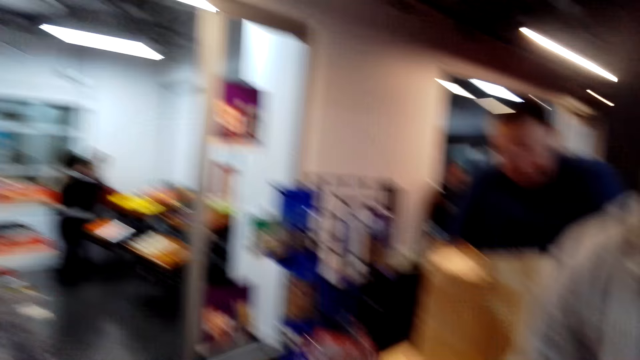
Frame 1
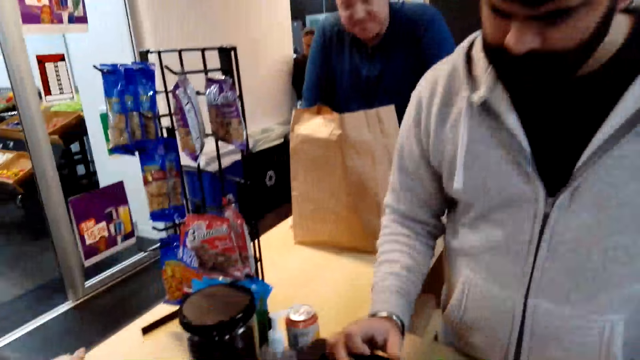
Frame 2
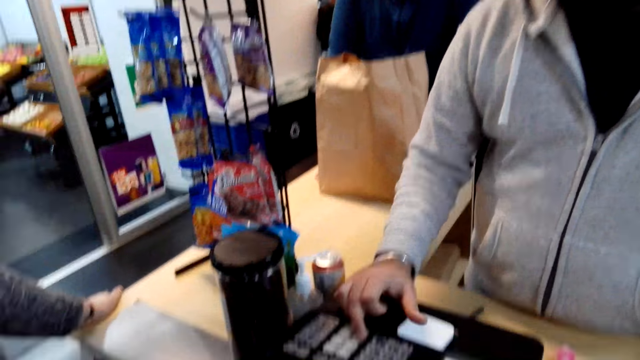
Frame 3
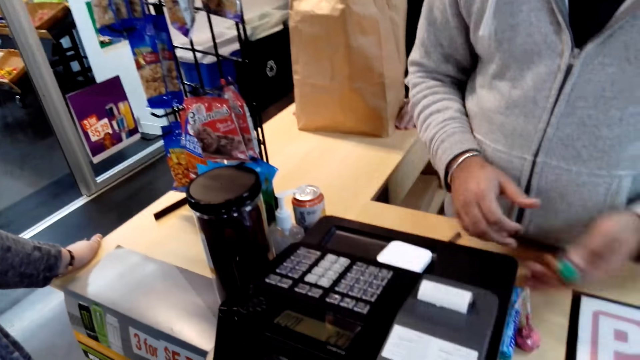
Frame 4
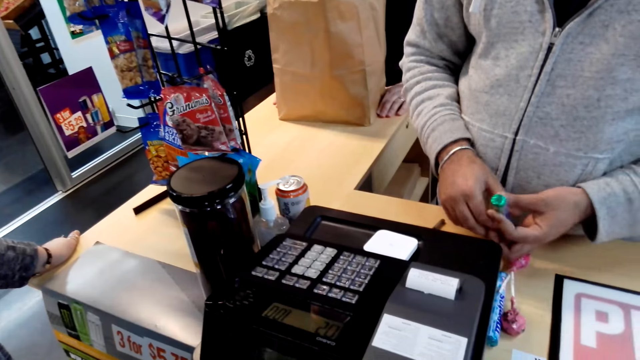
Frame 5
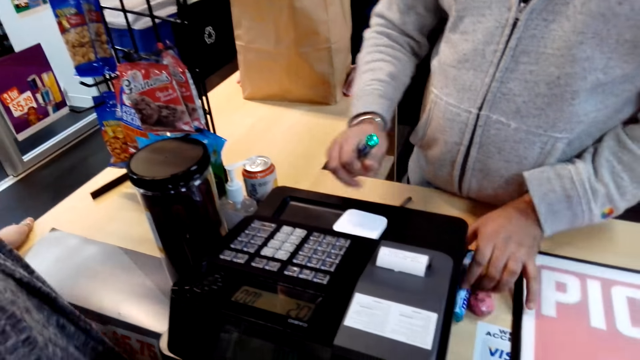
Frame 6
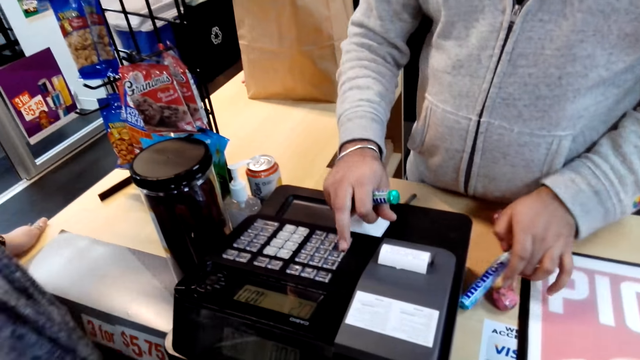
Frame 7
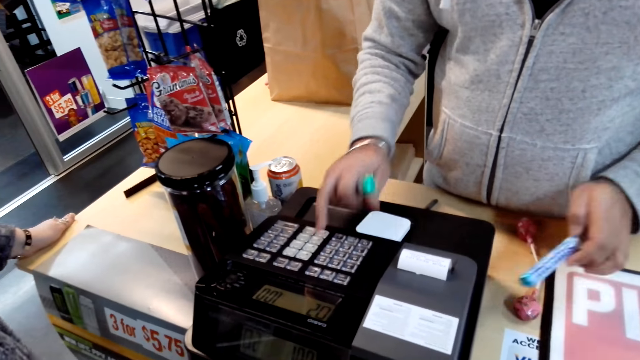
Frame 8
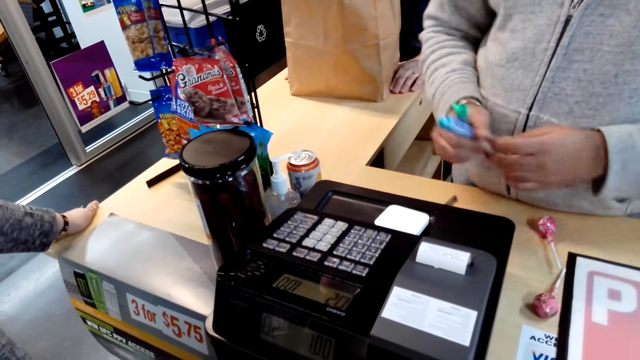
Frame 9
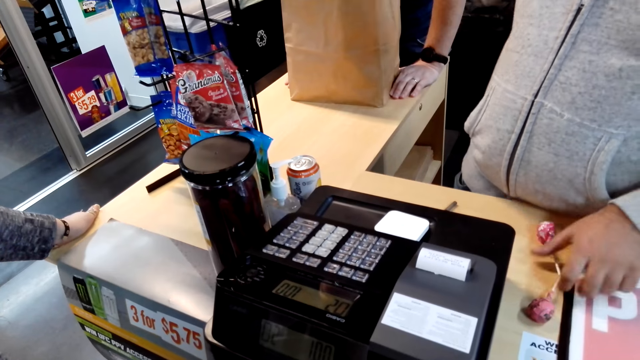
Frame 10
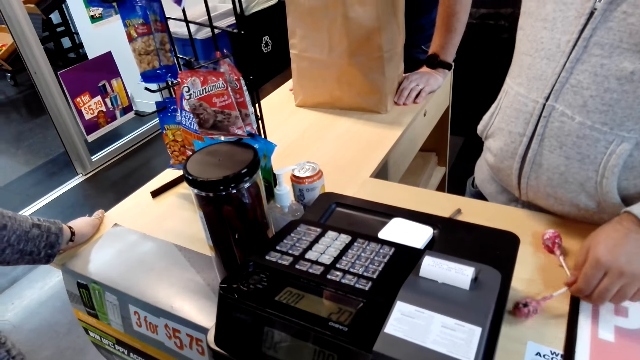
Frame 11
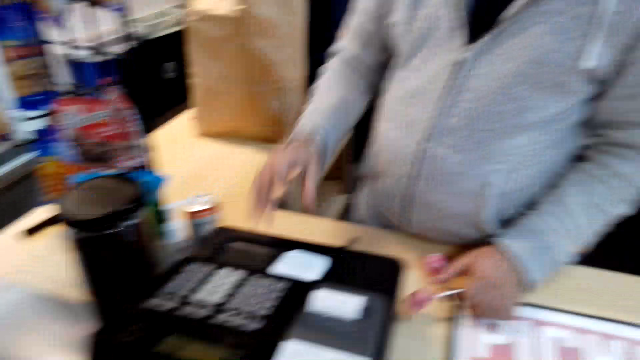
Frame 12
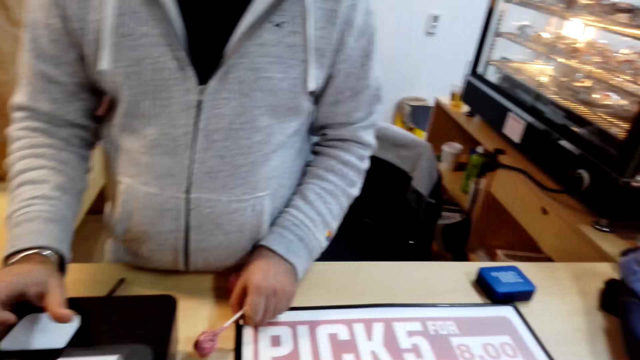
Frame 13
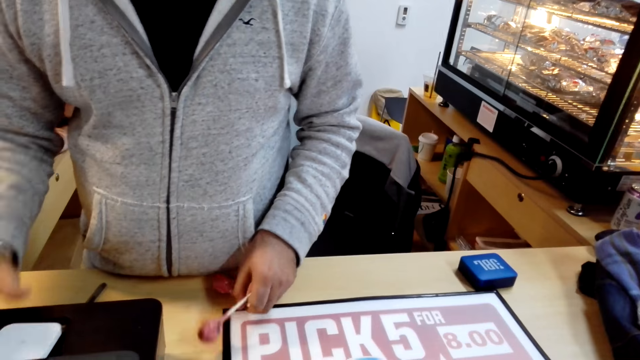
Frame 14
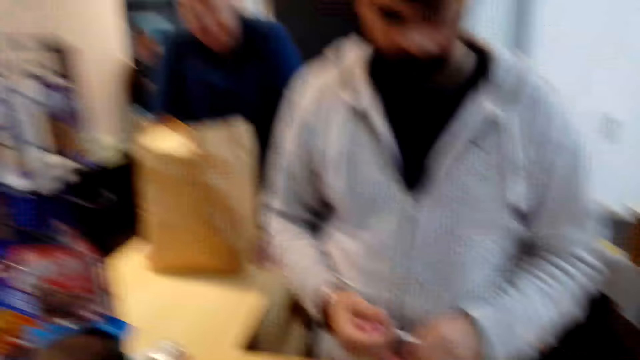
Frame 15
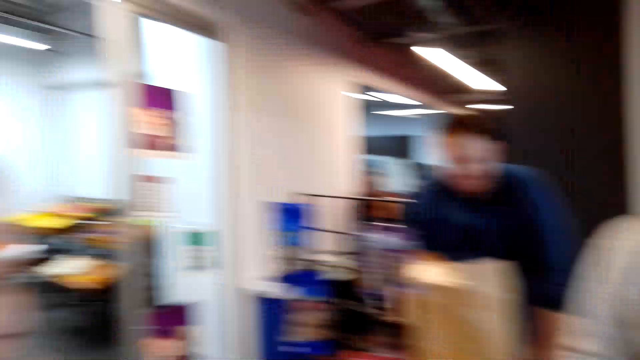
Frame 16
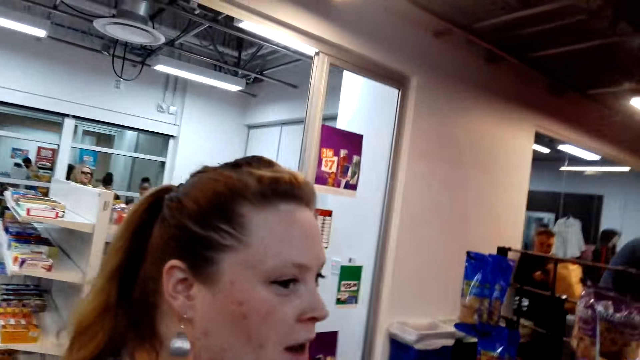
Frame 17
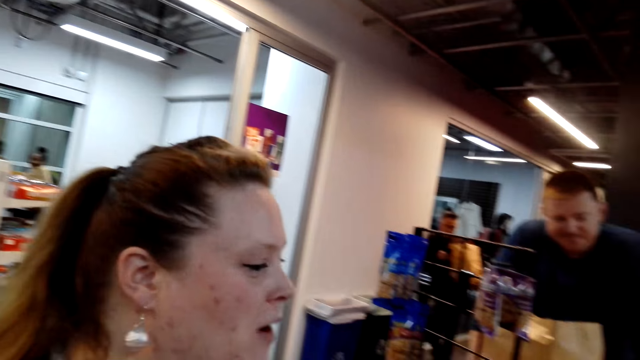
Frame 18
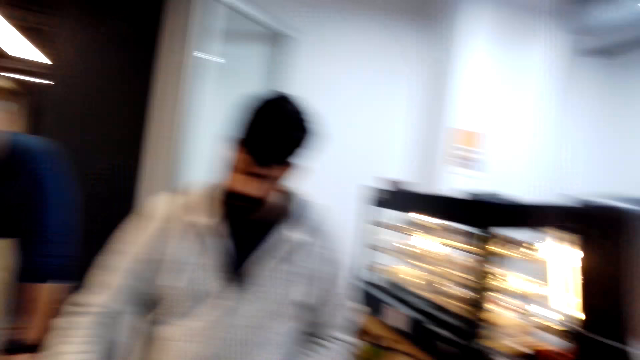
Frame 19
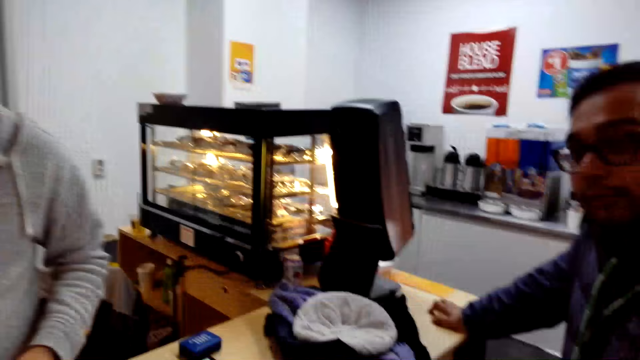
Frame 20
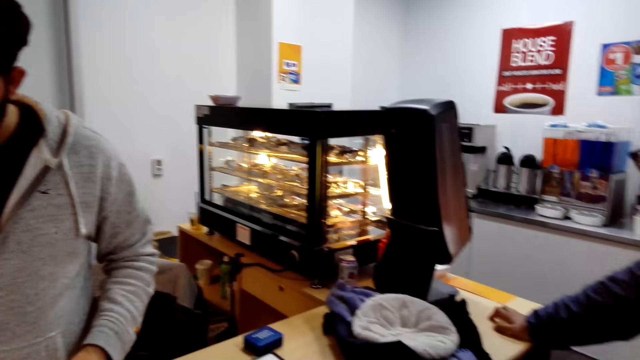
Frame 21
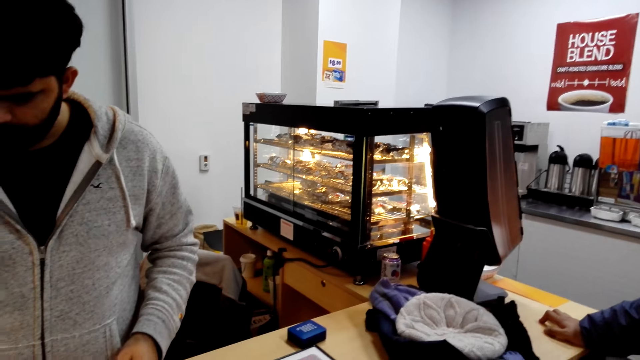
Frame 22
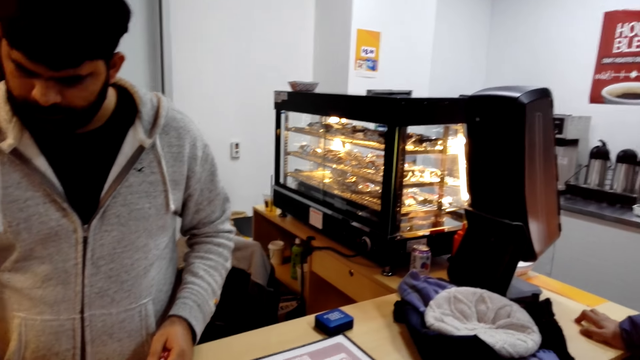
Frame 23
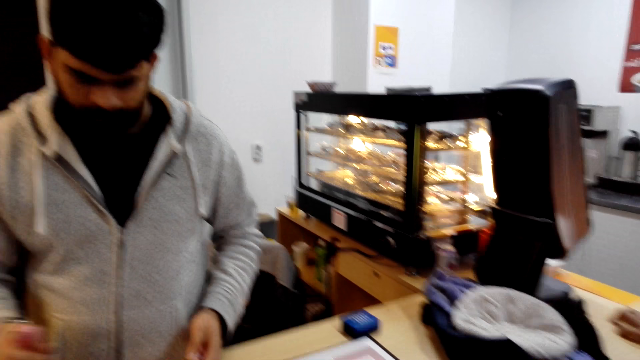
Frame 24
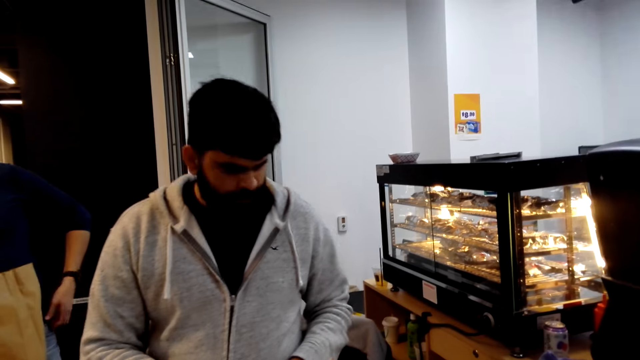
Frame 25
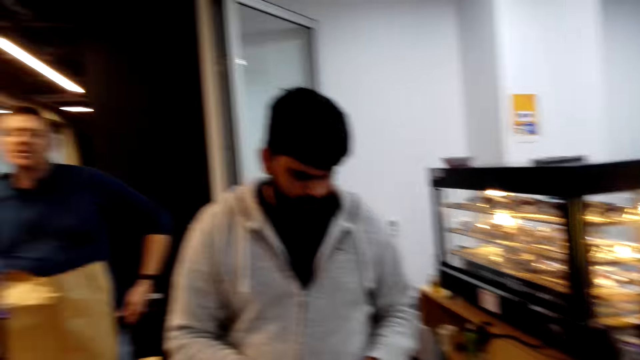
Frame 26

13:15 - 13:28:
The man presses the counter machine, picks lollipops, and presses the counter machine. The woman dialogues with another man.

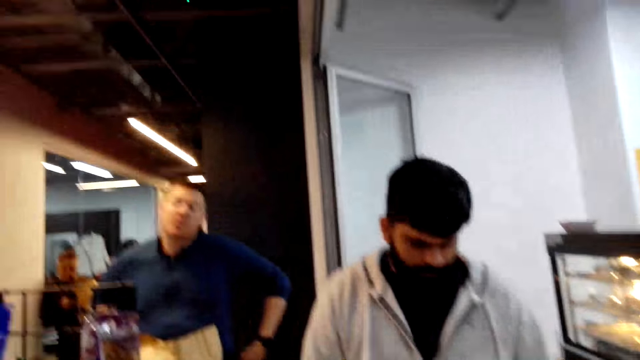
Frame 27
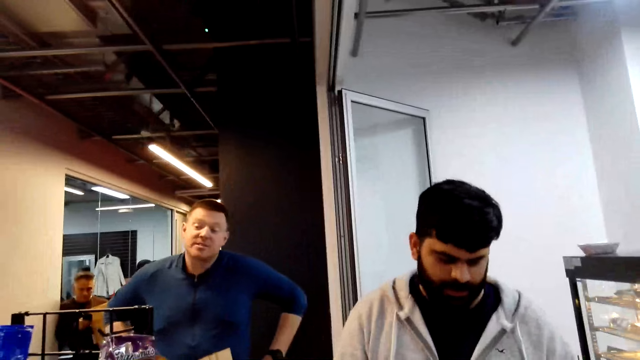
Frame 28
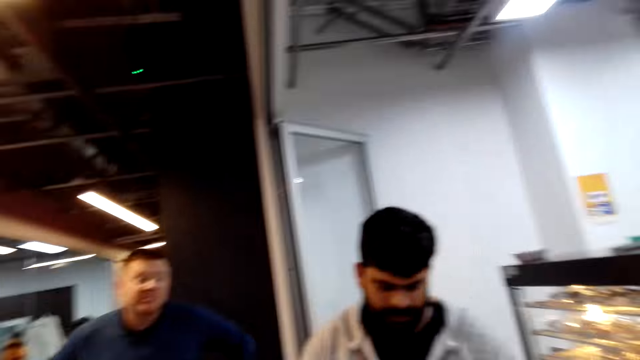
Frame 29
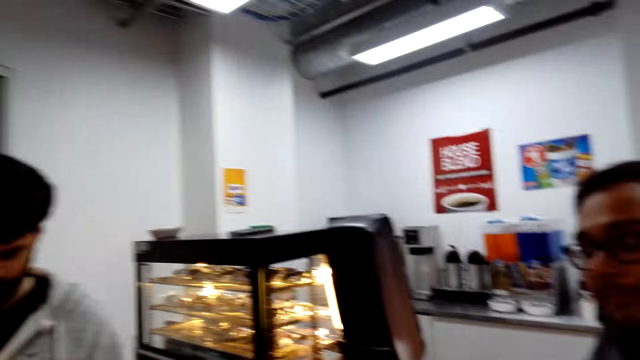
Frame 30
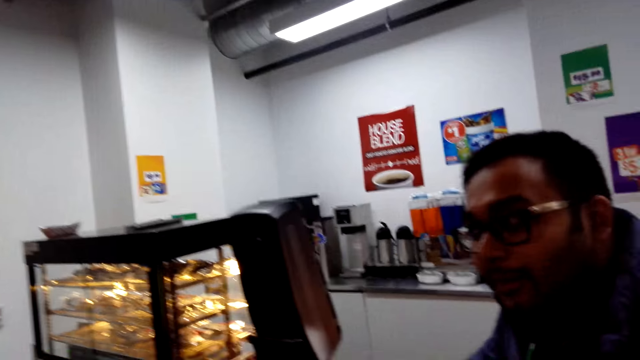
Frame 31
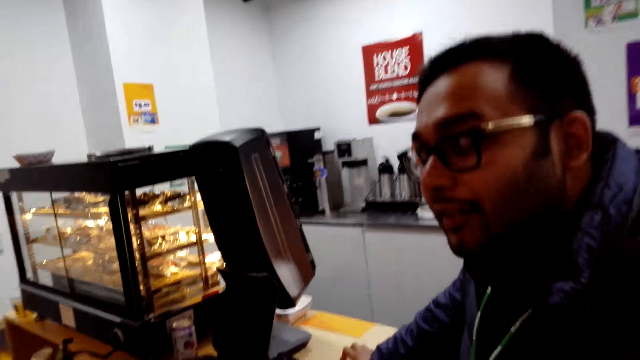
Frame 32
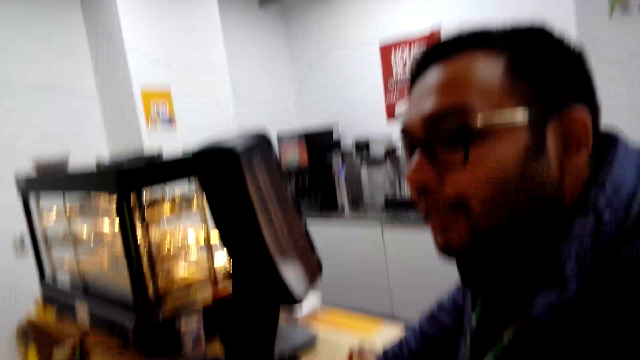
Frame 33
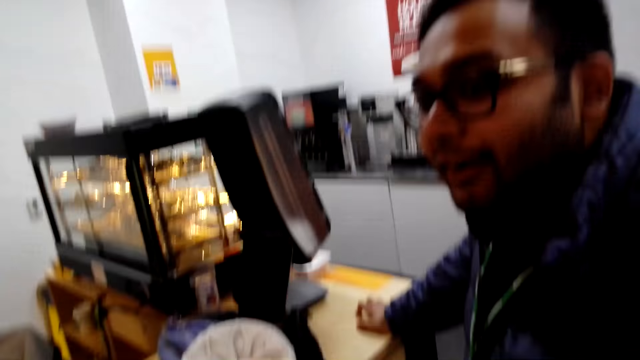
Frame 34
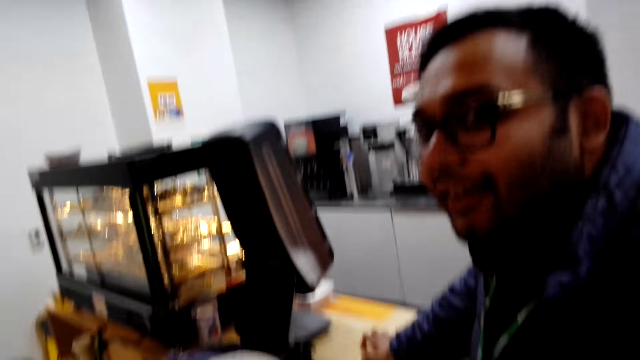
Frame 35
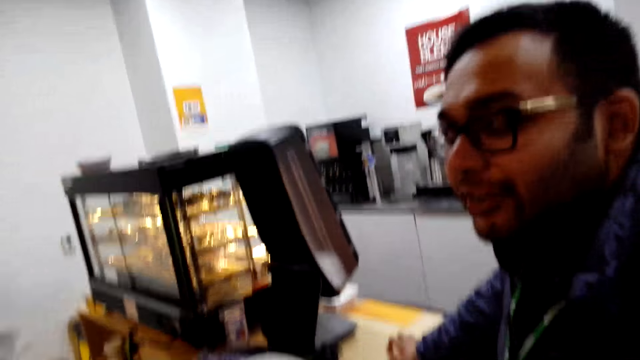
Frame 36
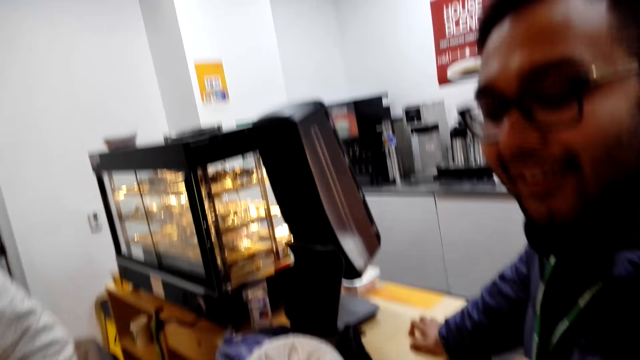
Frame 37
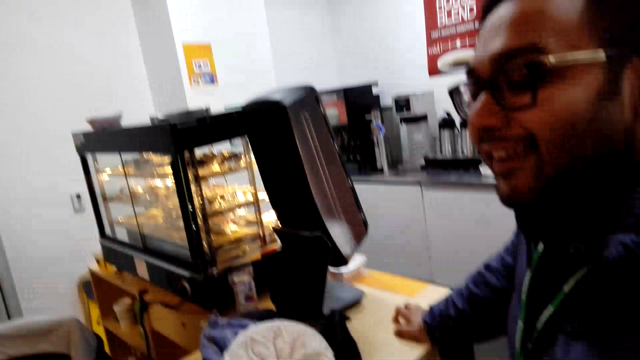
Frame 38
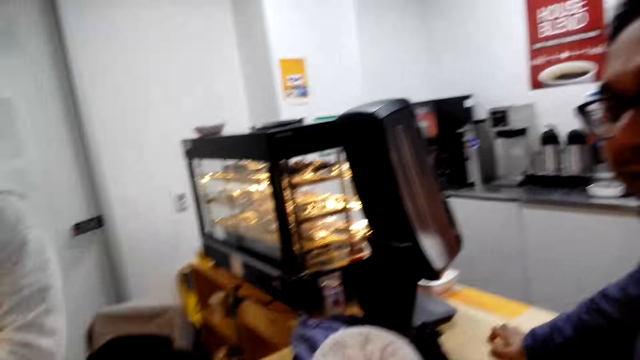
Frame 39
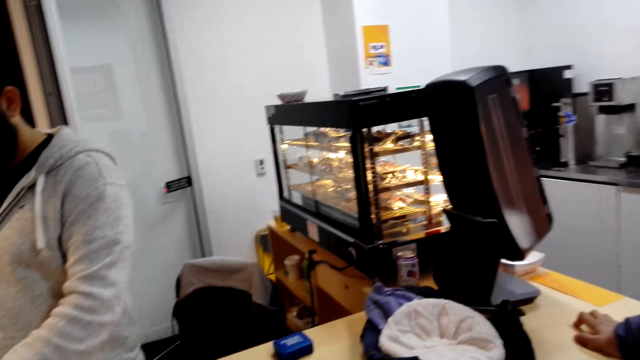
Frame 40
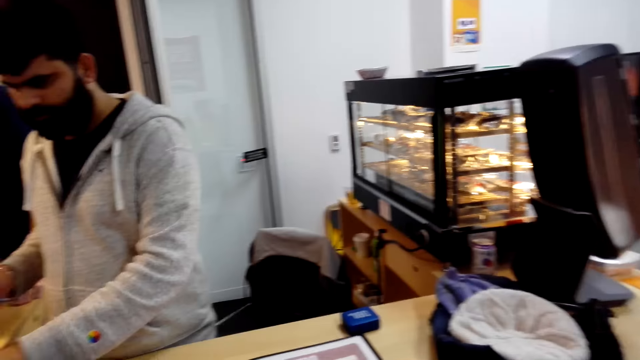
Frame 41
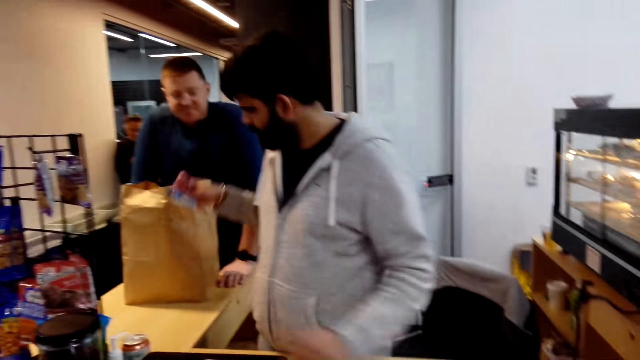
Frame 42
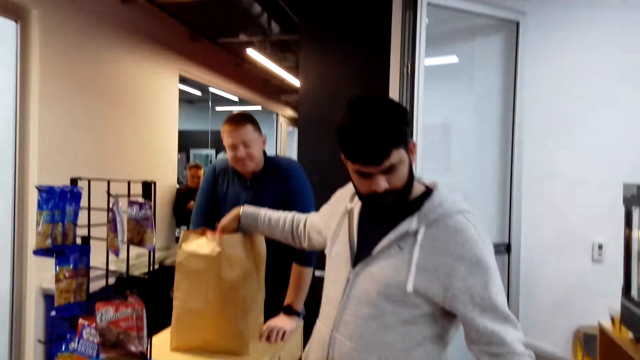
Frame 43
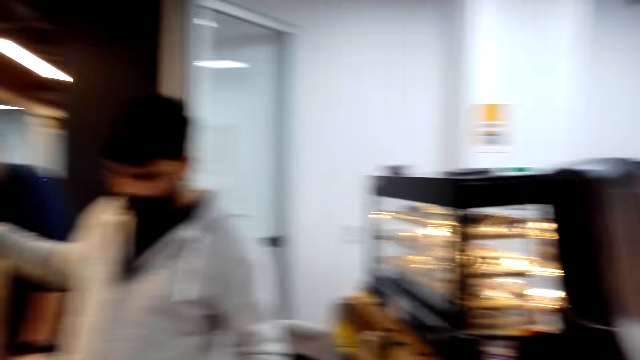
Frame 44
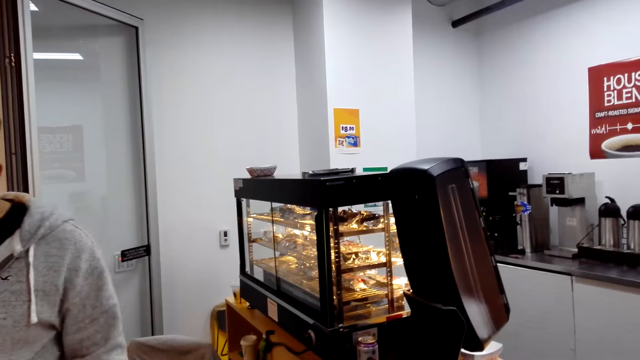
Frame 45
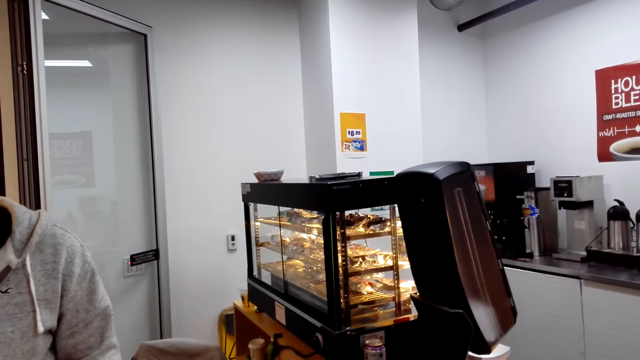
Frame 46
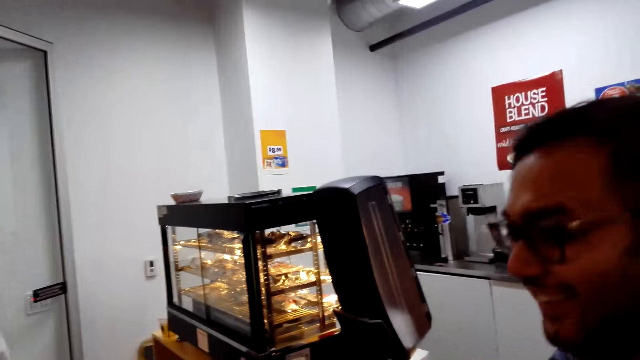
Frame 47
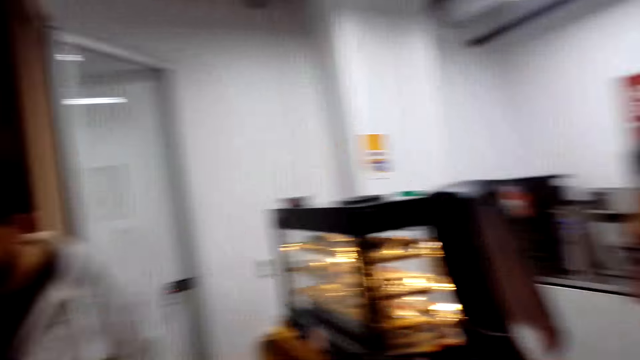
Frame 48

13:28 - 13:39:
A man dialogues with the woman. The camera wearer looks at the man. They dialogue with another man. Another man puts chocolate in the shopping bag. The camera wearer looks around.
